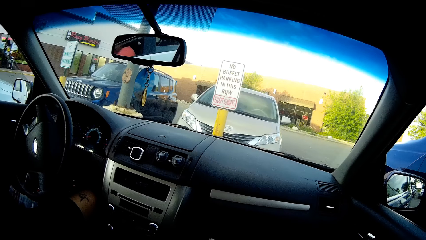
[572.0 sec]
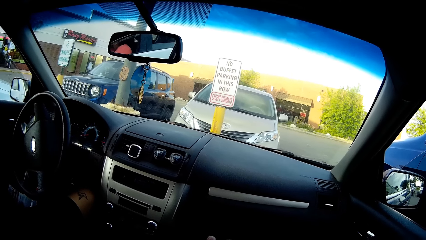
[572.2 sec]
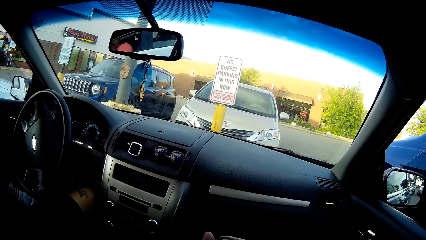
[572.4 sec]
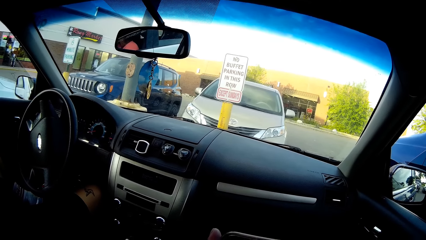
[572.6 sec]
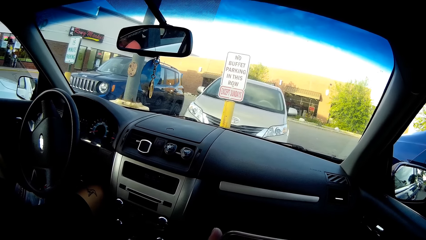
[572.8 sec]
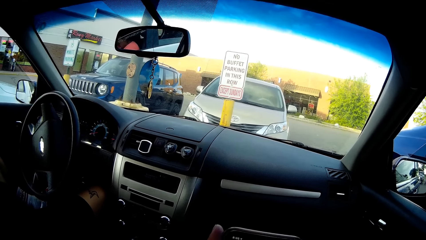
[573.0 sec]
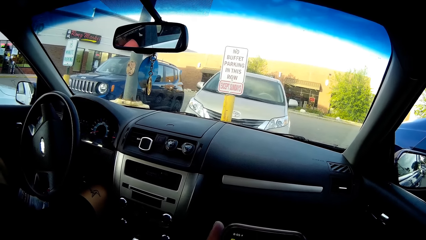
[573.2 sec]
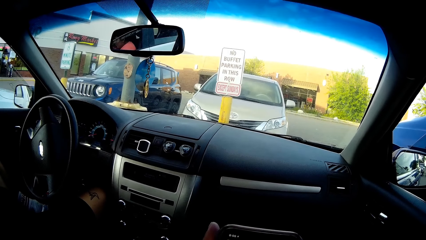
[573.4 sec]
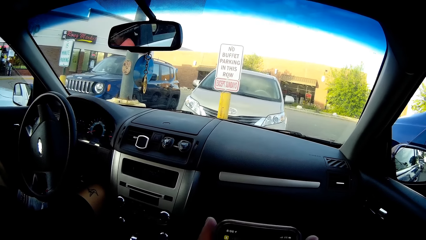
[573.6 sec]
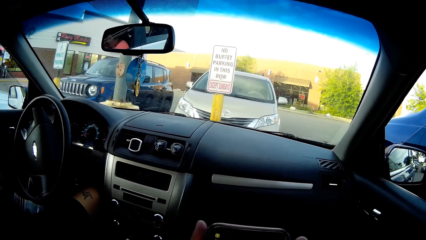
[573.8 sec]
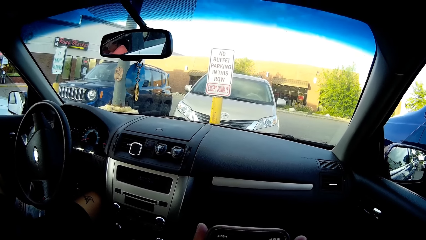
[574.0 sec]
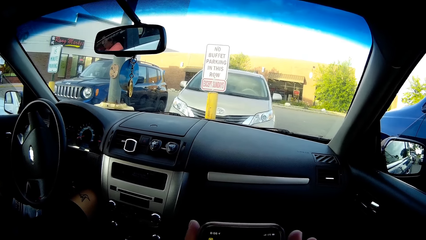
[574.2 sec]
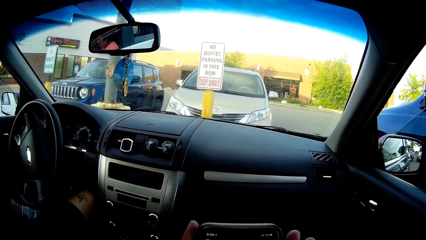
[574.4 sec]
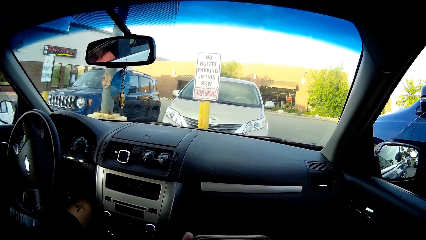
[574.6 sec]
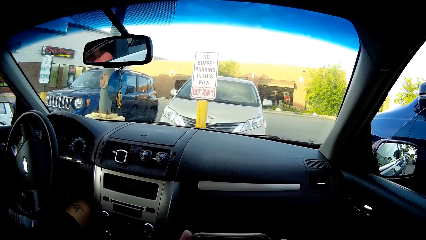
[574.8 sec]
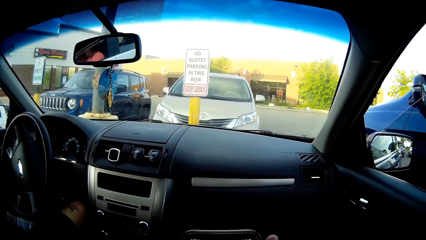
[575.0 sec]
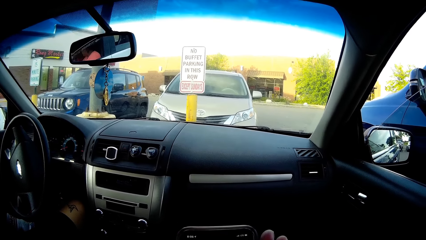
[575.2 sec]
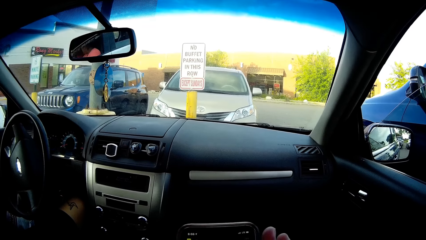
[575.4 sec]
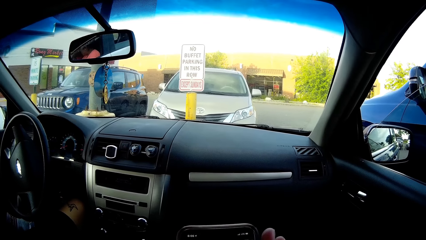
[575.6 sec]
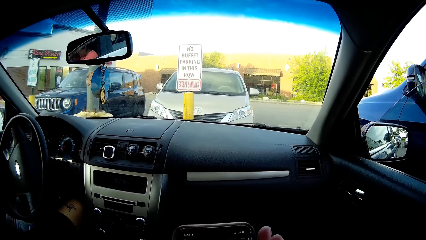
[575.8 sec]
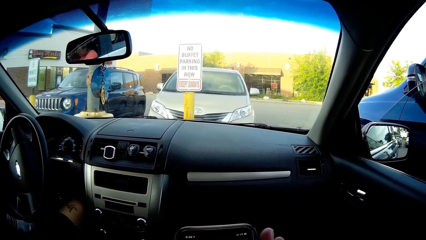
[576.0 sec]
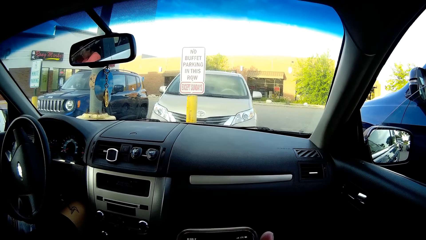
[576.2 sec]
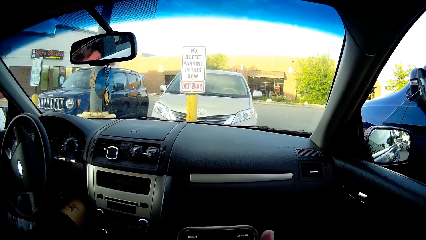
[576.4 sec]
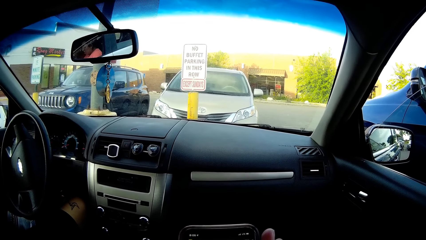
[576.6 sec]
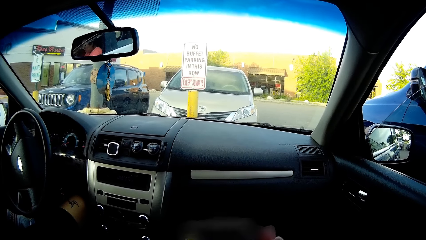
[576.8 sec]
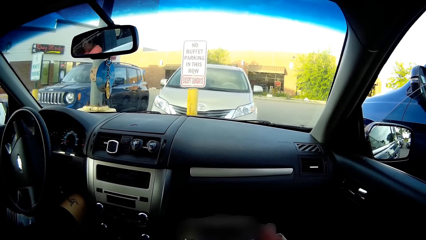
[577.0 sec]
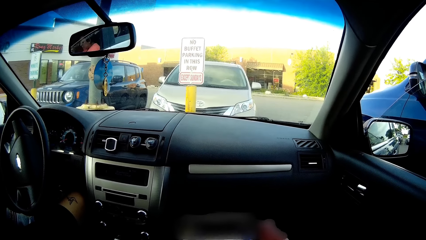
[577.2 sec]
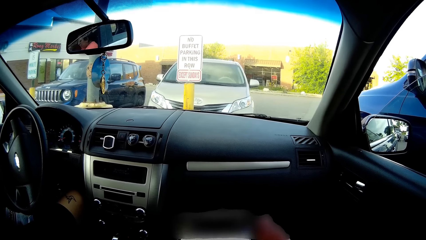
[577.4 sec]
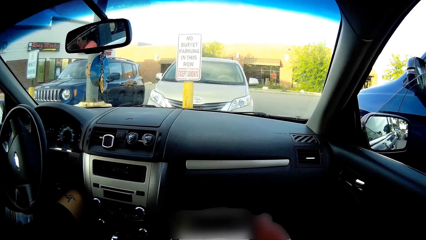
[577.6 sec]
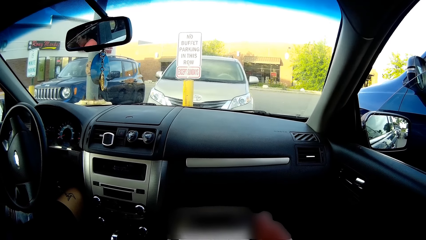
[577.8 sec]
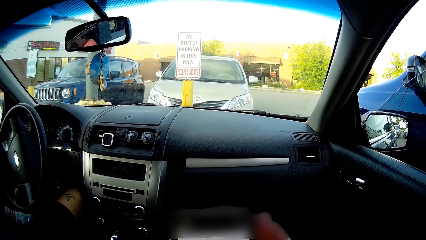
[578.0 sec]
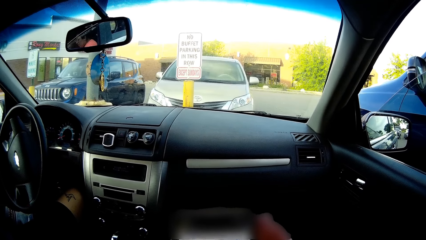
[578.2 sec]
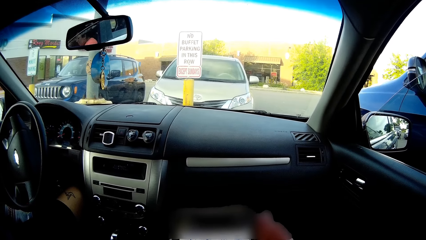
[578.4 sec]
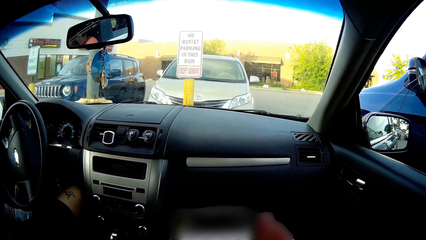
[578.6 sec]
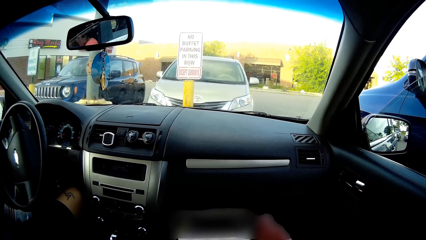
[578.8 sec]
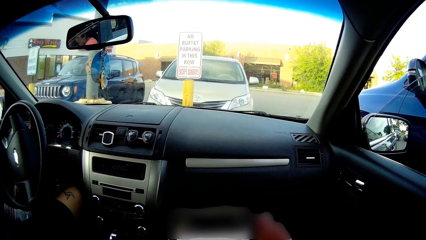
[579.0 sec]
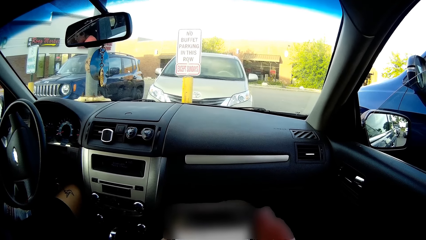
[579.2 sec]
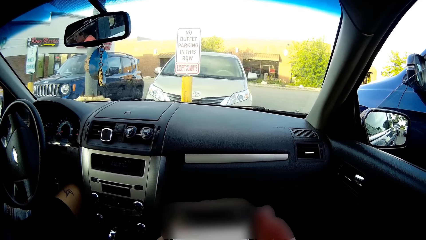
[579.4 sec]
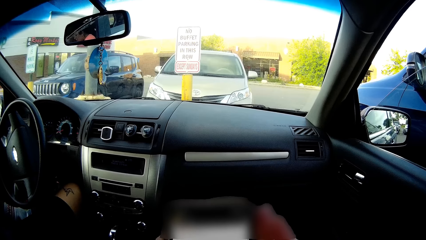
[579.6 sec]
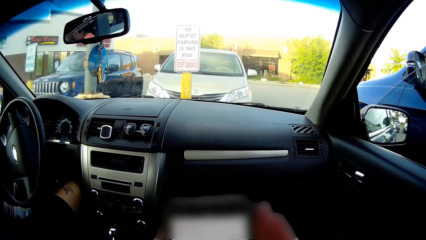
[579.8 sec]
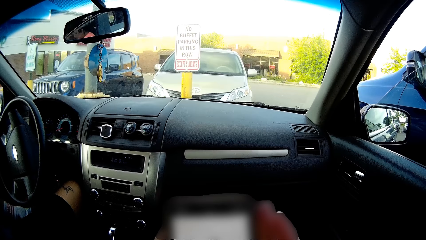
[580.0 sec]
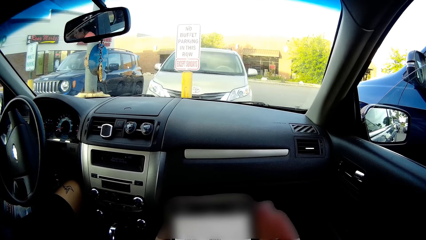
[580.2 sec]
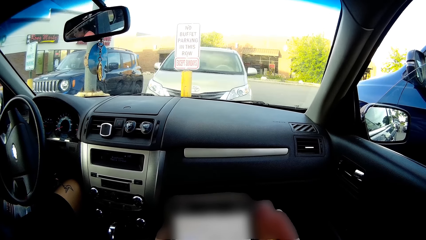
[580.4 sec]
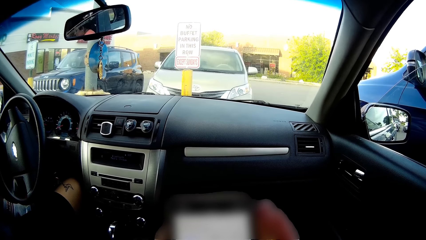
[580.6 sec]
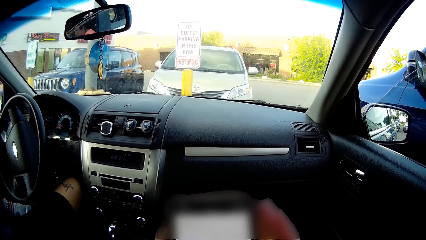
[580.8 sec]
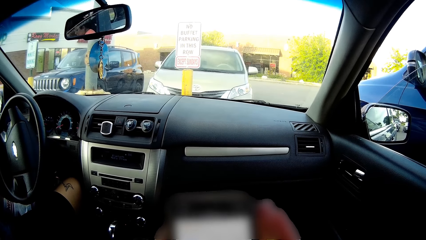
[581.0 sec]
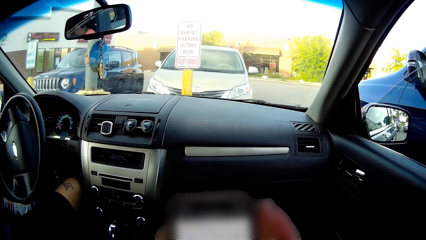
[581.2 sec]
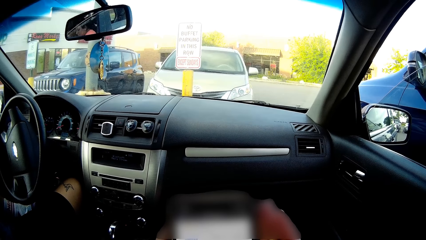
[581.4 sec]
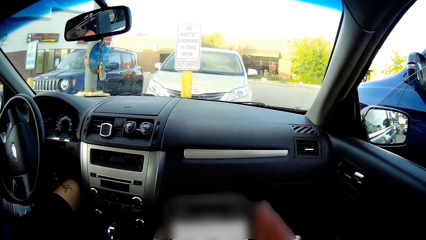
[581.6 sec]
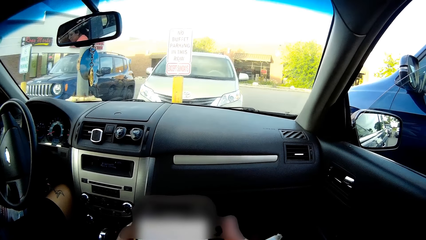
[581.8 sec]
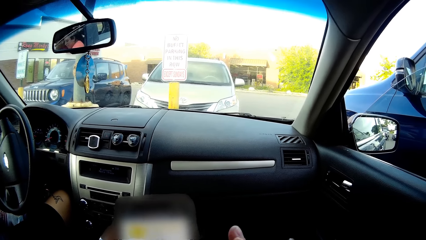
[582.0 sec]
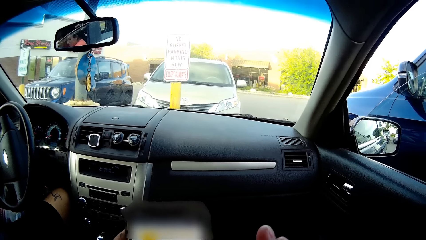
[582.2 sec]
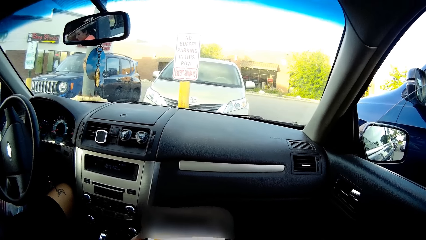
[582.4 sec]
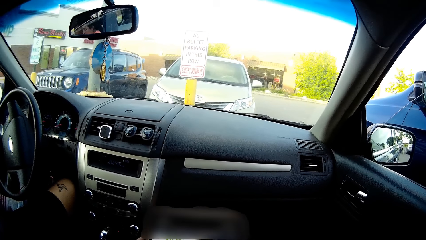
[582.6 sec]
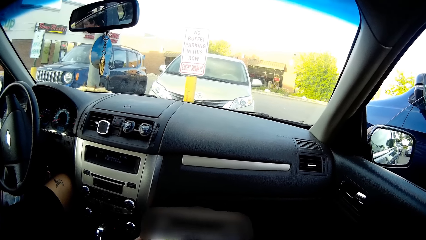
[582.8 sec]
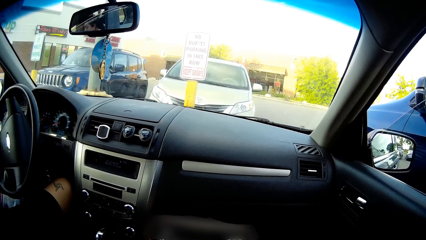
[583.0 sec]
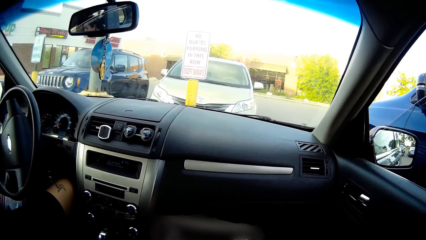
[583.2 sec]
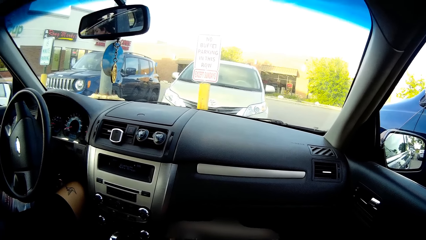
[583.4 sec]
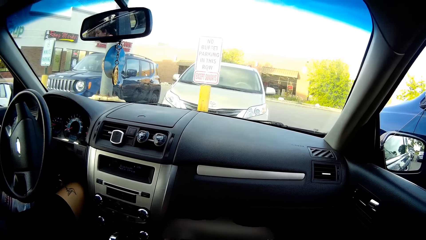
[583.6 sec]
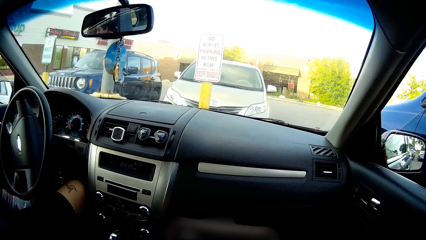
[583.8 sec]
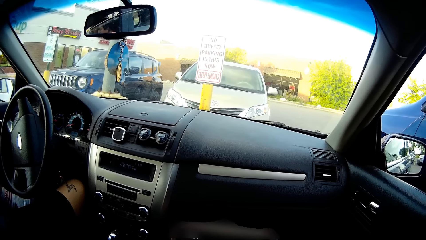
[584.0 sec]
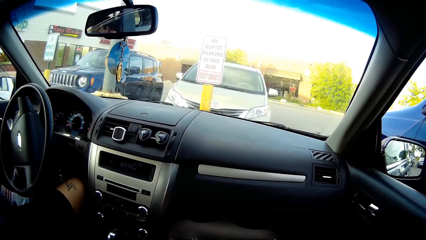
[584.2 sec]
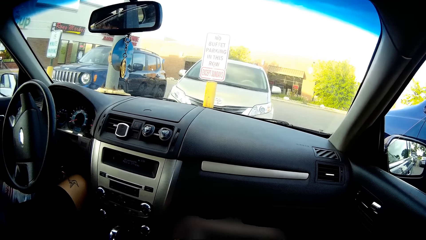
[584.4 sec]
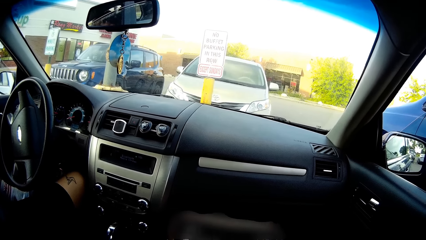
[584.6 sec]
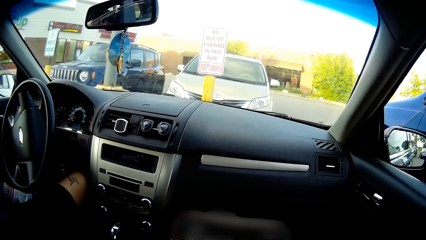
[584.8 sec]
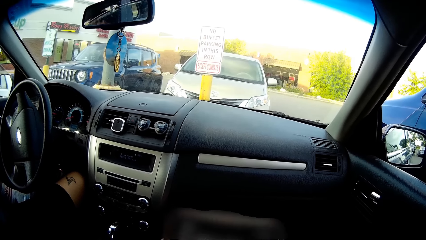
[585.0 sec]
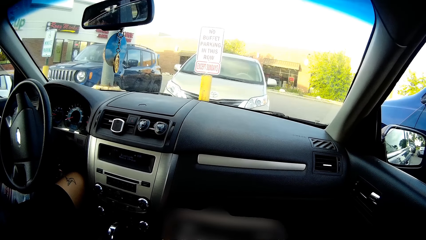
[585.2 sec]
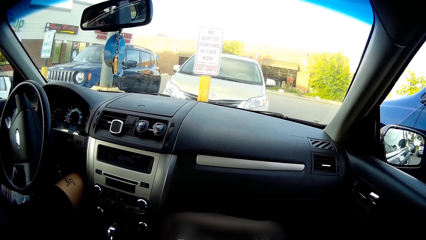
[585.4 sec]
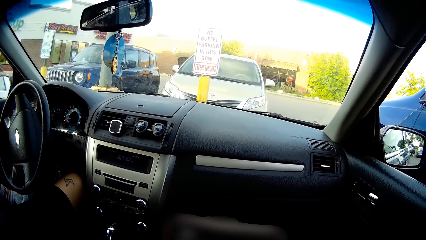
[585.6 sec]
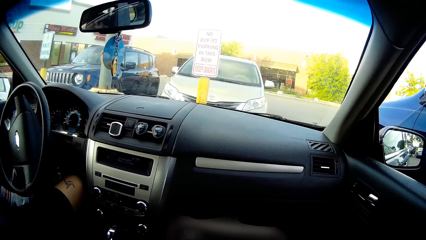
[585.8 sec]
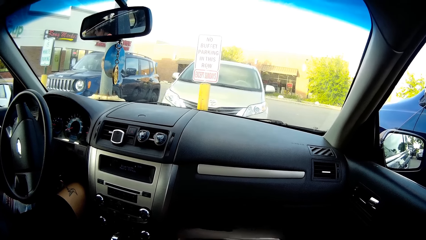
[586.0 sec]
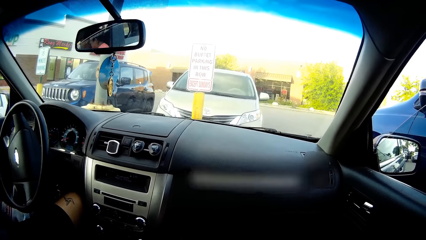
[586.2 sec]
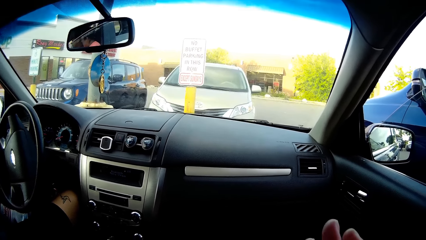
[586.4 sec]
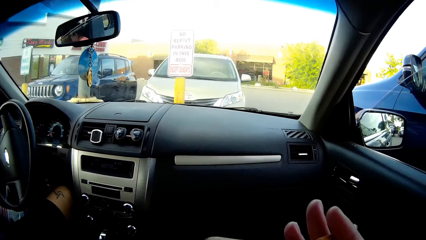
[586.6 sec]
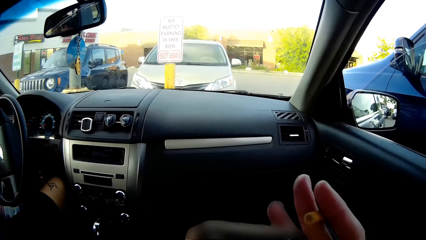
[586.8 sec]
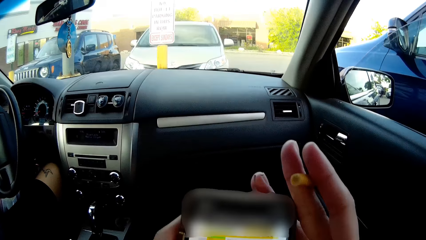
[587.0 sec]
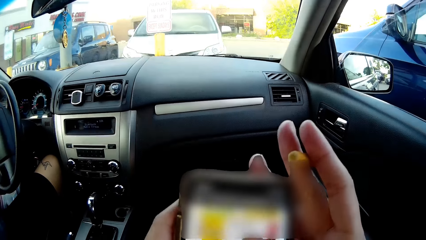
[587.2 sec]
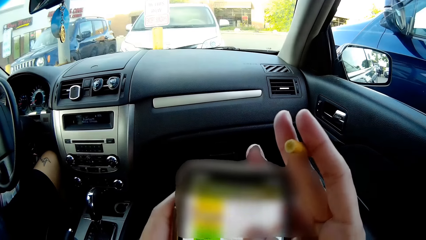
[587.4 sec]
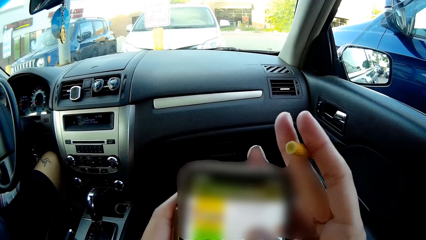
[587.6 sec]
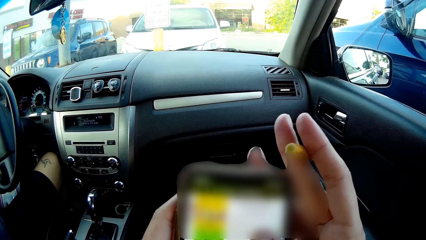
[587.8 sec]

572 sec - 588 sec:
The camera wearer uses a phone. They converse with the man.
